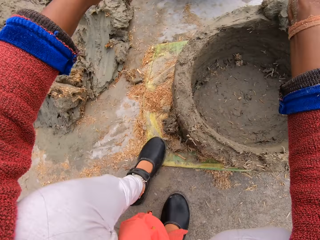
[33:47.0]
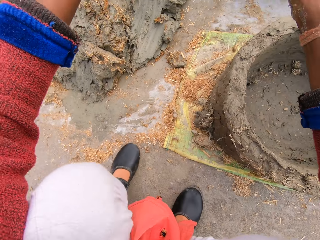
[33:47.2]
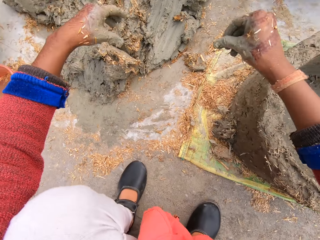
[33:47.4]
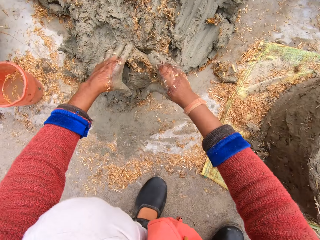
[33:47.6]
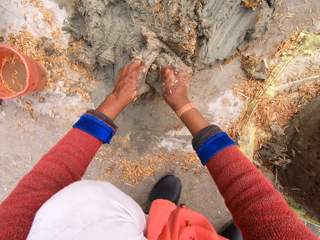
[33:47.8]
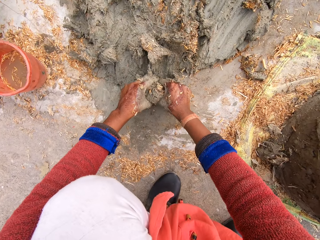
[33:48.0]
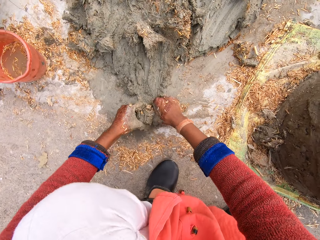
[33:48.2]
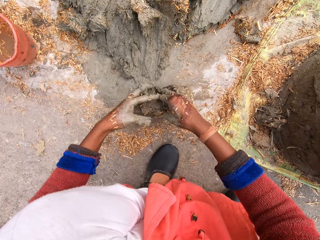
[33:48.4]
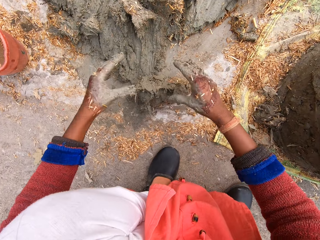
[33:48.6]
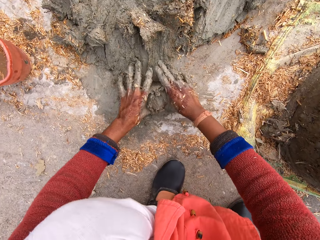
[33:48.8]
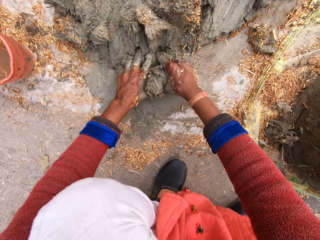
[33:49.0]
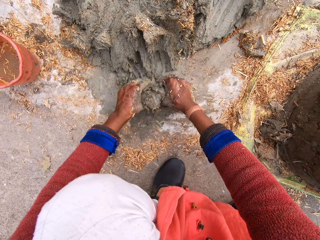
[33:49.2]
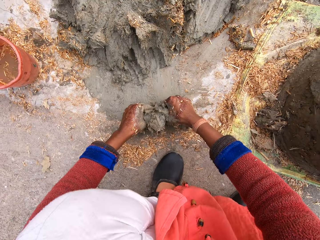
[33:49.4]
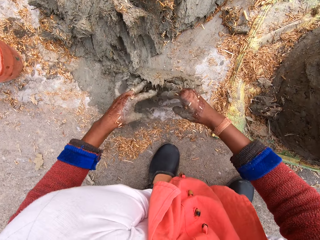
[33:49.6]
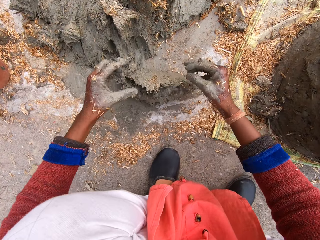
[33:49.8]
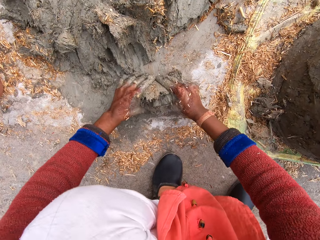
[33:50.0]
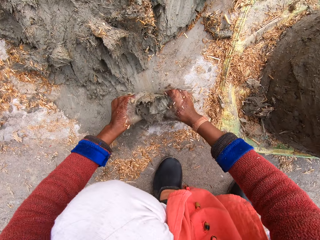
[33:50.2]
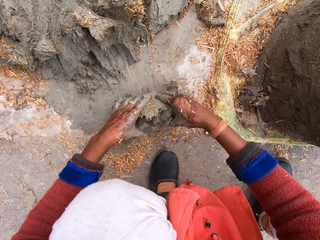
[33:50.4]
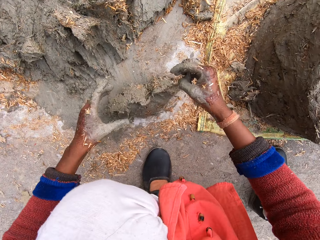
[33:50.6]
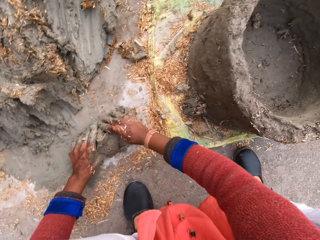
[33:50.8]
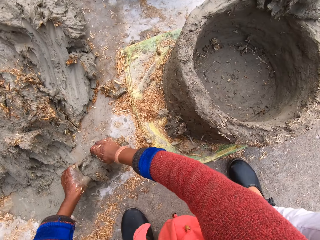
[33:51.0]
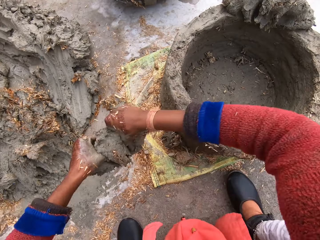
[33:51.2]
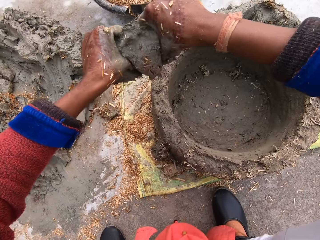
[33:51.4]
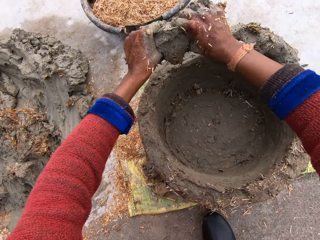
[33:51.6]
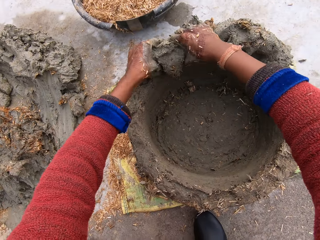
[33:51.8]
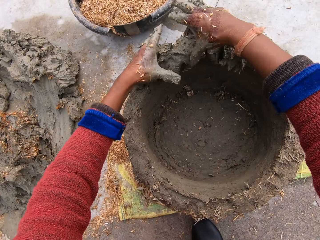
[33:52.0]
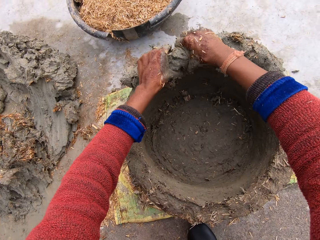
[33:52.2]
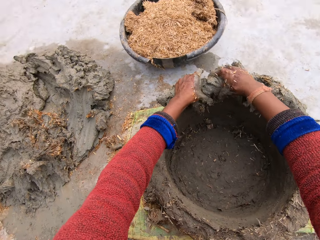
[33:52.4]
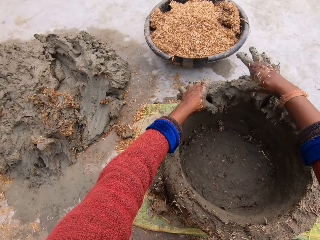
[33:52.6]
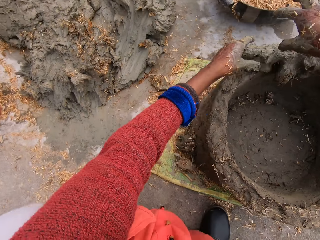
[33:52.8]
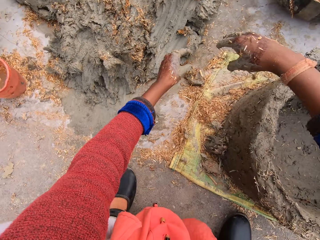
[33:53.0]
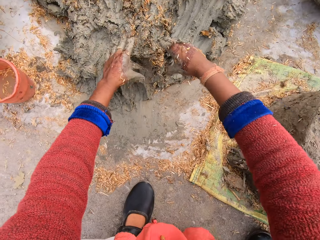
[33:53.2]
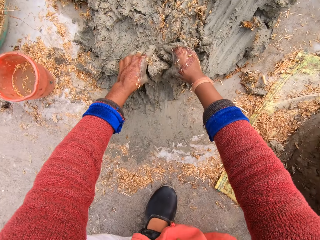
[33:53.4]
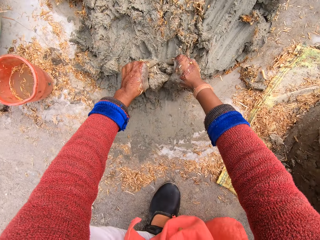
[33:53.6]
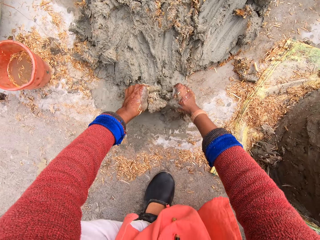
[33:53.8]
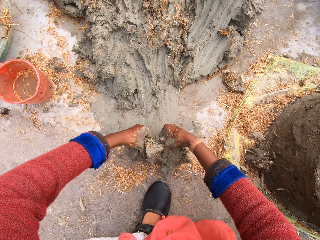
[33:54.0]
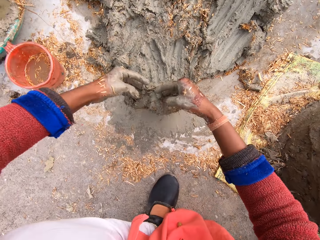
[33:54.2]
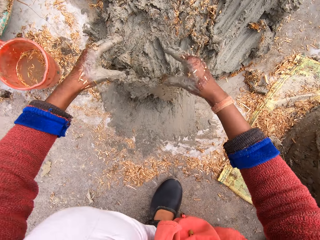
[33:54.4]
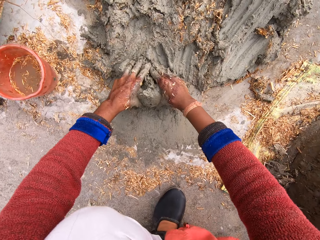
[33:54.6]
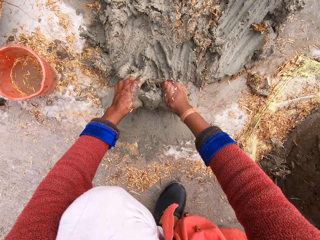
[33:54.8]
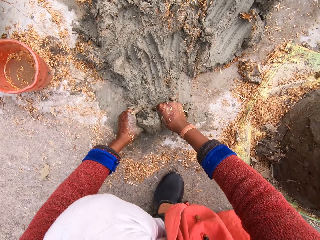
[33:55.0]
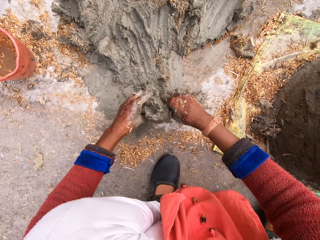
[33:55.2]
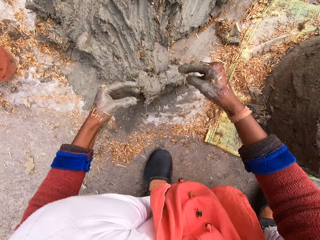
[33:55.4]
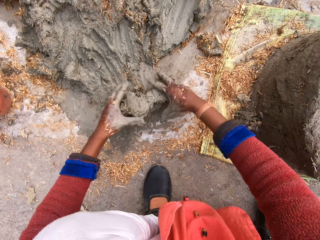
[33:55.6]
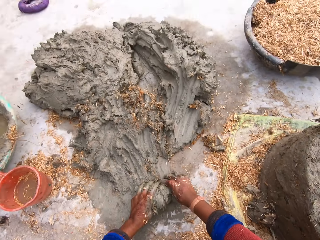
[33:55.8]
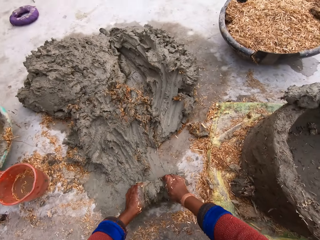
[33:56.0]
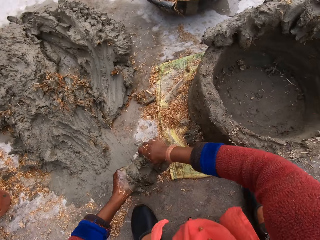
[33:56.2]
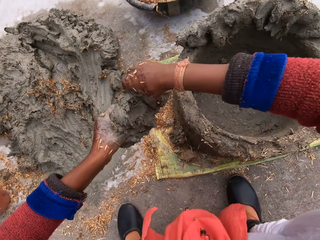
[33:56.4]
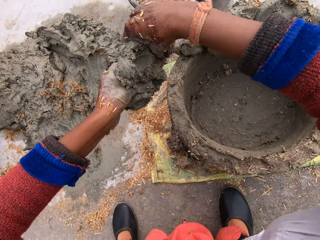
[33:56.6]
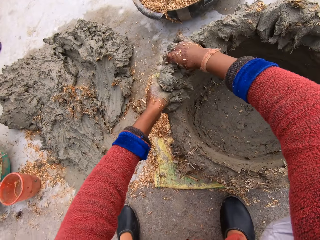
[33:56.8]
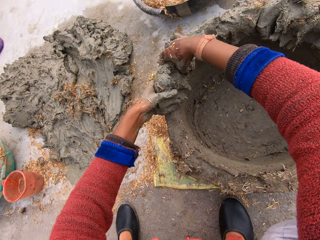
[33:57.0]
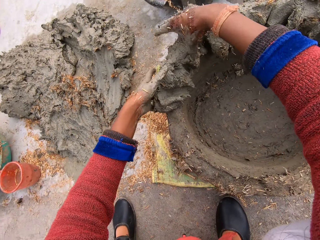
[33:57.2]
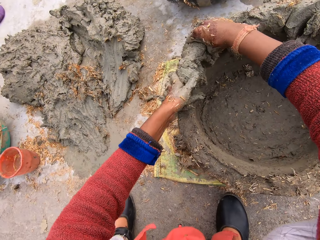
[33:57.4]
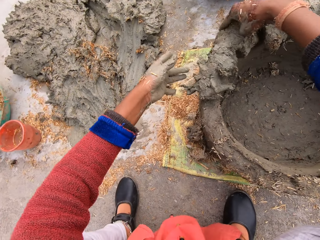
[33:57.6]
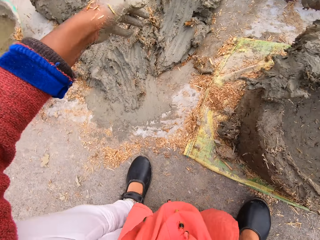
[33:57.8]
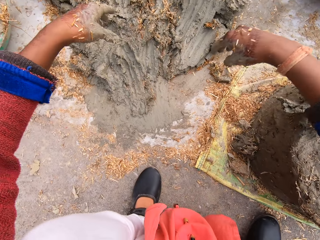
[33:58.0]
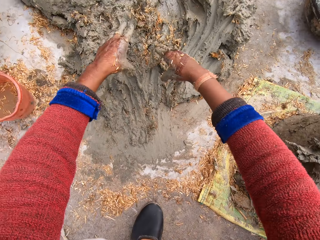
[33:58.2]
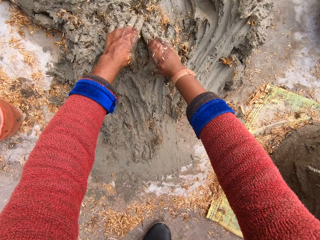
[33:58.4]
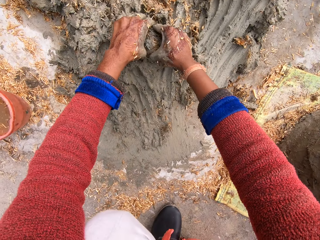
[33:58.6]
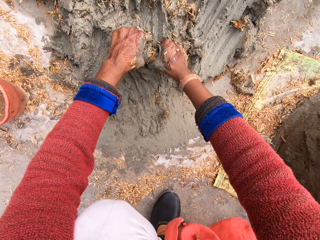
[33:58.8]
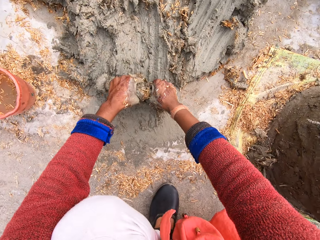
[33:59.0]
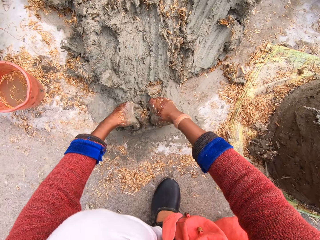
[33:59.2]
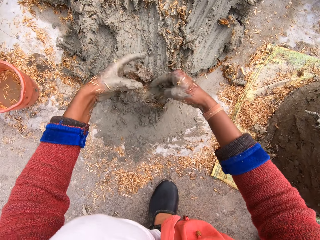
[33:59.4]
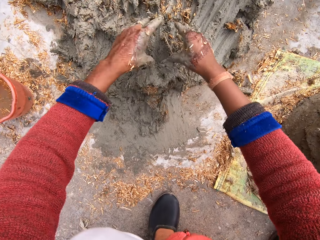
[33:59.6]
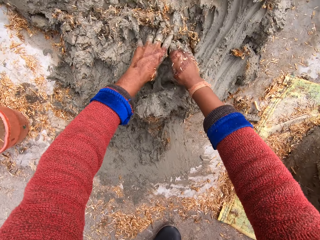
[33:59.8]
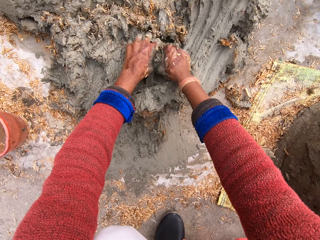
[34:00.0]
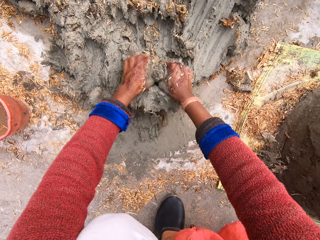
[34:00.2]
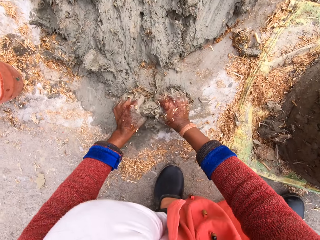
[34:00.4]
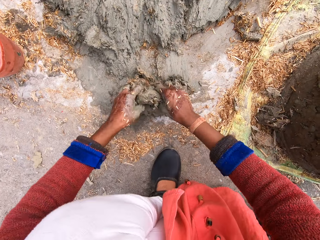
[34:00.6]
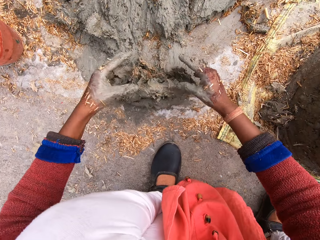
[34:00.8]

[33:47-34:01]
The camera wearer moves her hands away from the structure. She takes out some mortar mix. She cuts the mixture with her hands. She mixes the mortar mix. She carries the mortar mix from the ground. She lifts up the mixture, moves her hands forward and places the mixture on the structure. She molds a flower pot with the mortar mix. She presses on the mixture with her hands and moves her hands away from the structure. She takes out some mortar mix. She cuts the mixture with her hands. She turns the mortar mix to the other side. She lifts up the mixture. She carries the mortar mix from the ground. She moves her hands forward and places the mixture on the structure. She molds the flower pot with the mortar mix. She presses on the mixture with her hands and moves her hands away from the structure. She takes out some mortar mix. She cuts the mixture with her hands.

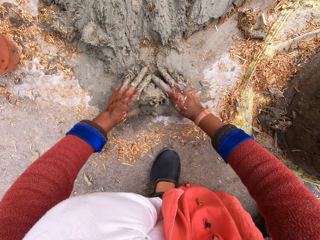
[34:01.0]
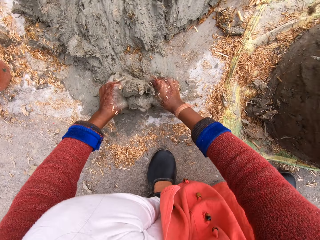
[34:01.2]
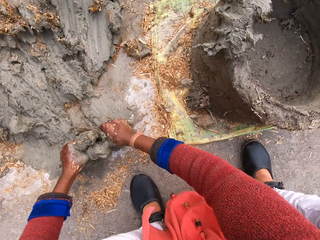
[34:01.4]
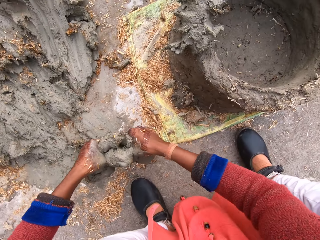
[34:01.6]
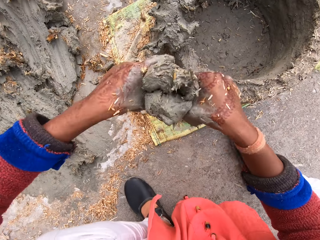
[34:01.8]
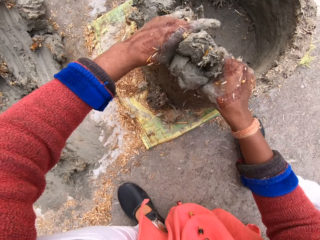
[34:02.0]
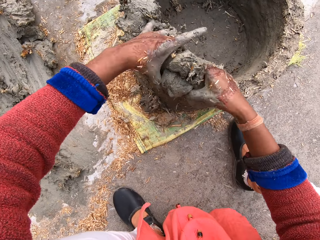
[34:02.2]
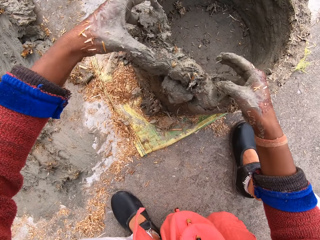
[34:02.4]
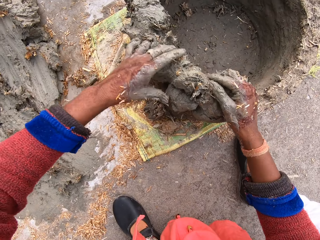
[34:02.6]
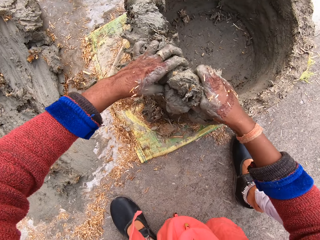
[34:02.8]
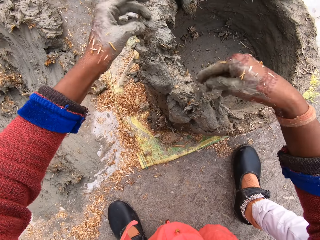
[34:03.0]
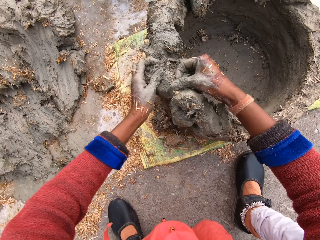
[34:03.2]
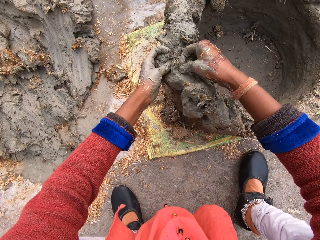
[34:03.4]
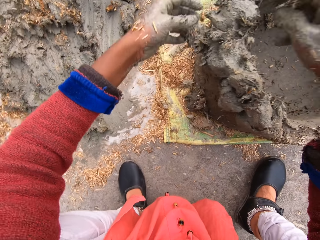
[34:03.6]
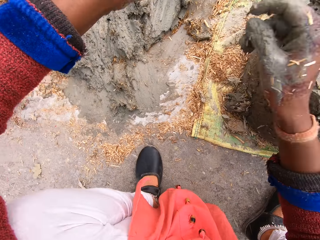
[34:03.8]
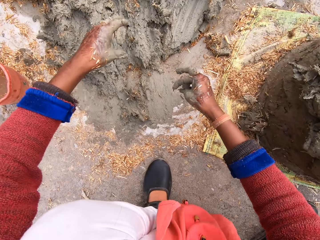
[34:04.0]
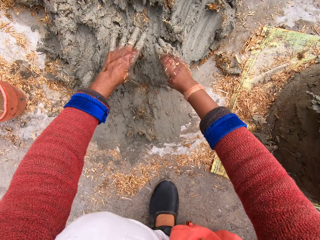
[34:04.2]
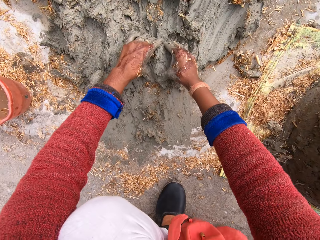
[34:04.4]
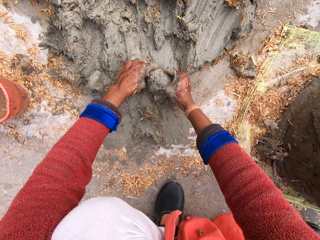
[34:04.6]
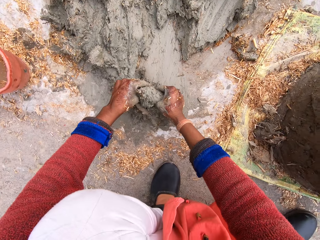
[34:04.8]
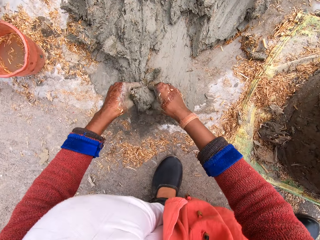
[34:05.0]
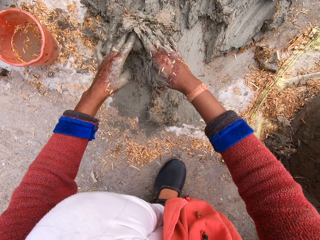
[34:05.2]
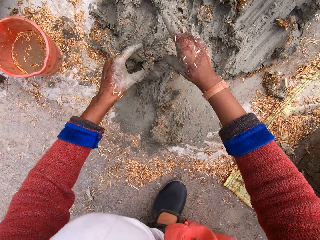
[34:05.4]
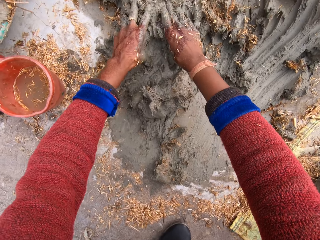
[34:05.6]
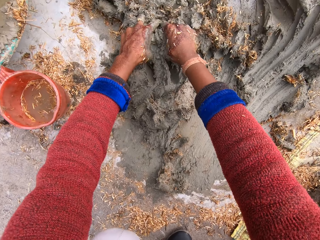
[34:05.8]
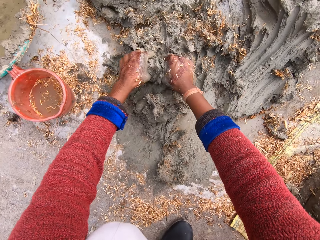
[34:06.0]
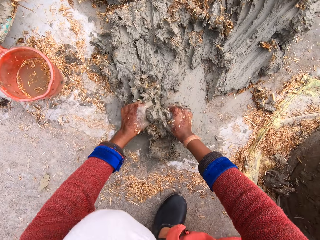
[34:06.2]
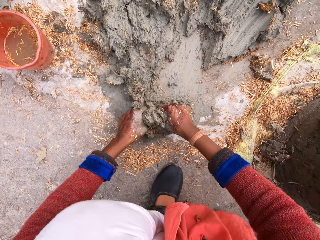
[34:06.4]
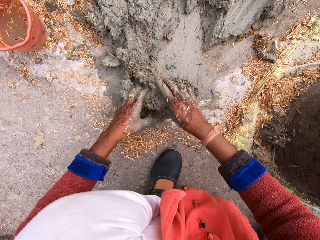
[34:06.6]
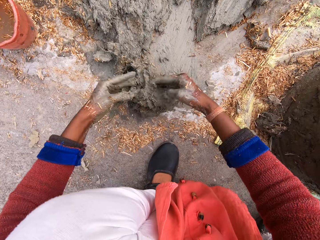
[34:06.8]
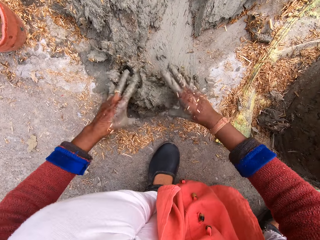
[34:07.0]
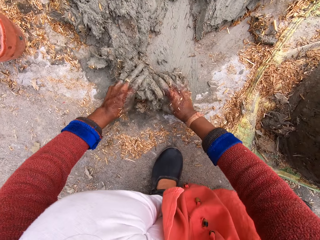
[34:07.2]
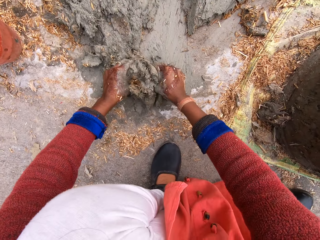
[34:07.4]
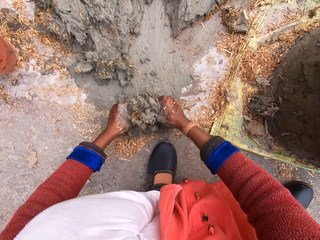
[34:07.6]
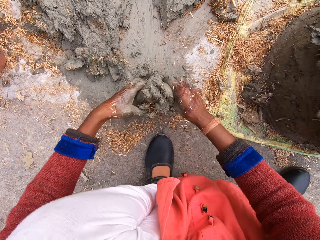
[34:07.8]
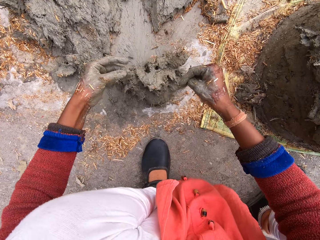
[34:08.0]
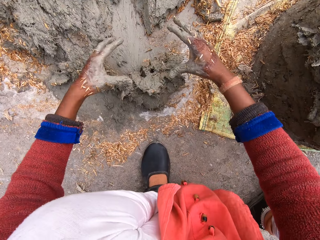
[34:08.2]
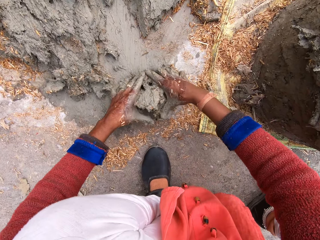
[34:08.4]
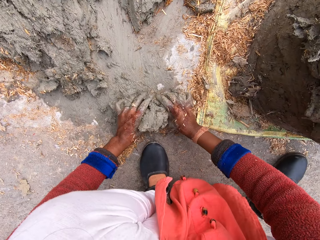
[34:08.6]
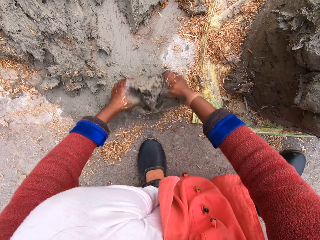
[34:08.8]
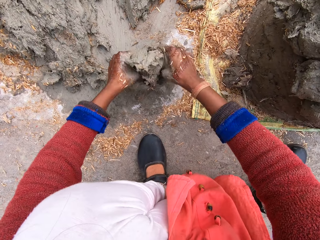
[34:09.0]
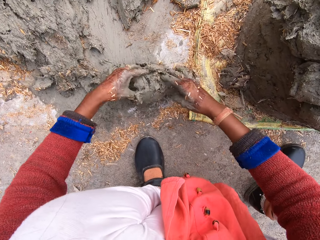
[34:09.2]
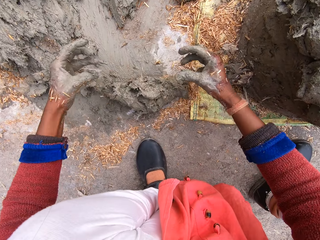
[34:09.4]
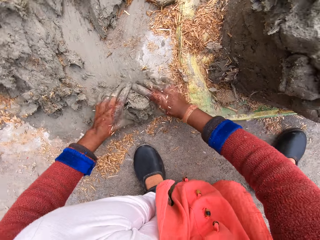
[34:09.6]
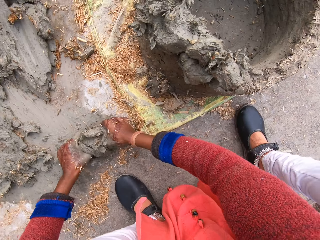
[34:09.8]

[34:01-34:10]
The camera wearer lifts up the mixture. She carries the mortar mix from the ground. She moves her hands forward and places the mixture on the structure. She molds a flower pot with the mortar mix. She presses on the mixture with her hands, moves her hands away from the structure and cuts the mixture with her hands. She takes out some mortar mix. She turns the mortar mix. She mixes the concrete with the sawdust.
